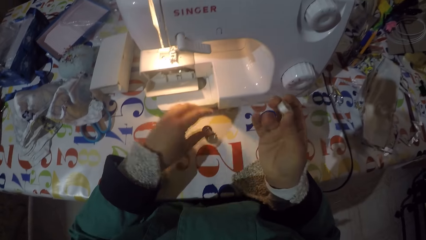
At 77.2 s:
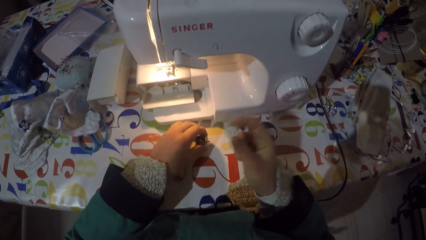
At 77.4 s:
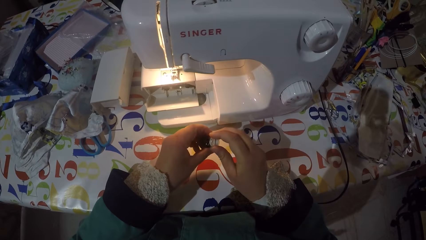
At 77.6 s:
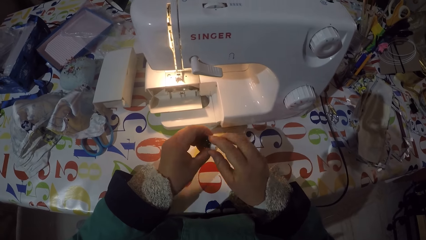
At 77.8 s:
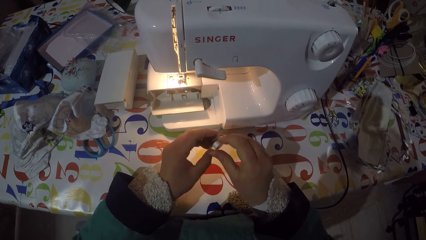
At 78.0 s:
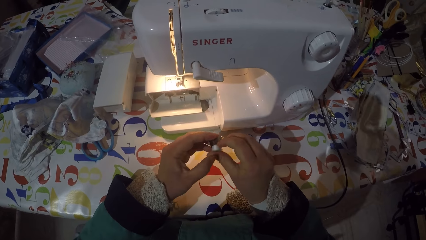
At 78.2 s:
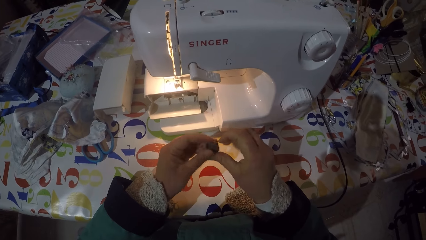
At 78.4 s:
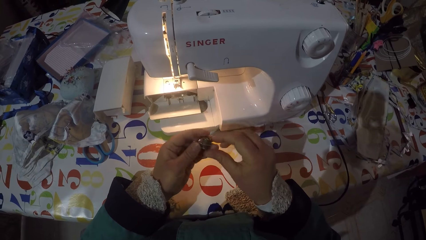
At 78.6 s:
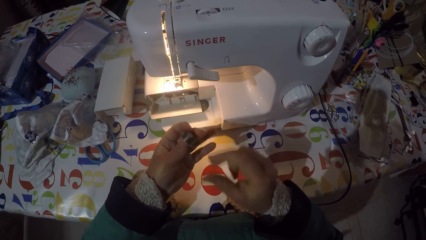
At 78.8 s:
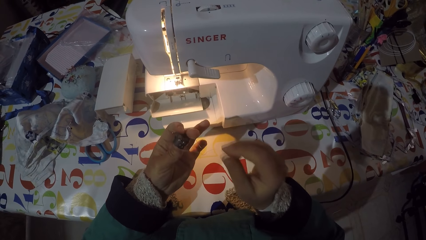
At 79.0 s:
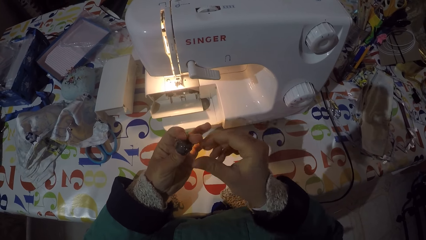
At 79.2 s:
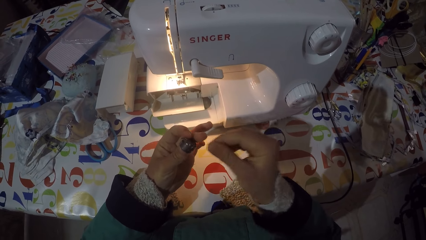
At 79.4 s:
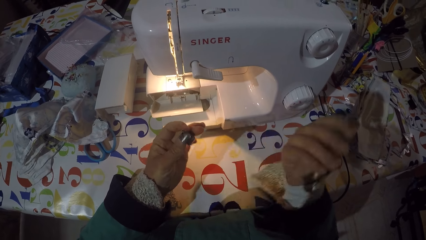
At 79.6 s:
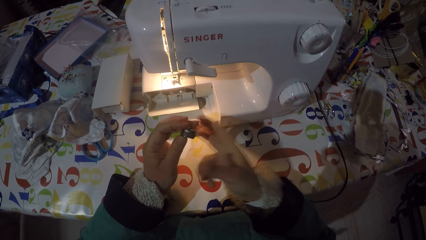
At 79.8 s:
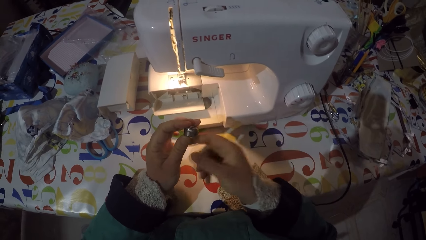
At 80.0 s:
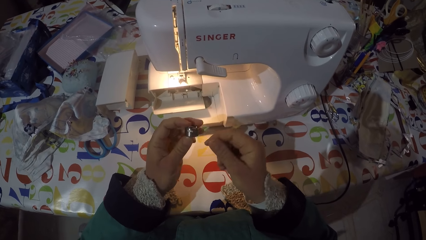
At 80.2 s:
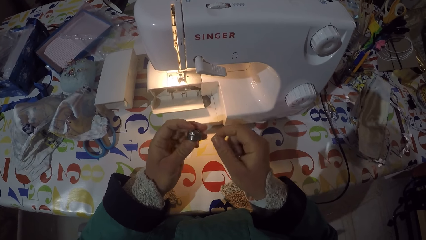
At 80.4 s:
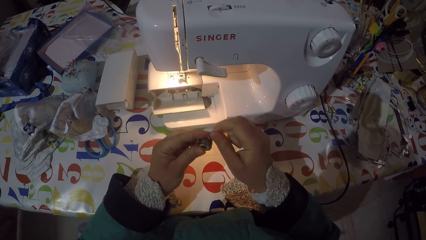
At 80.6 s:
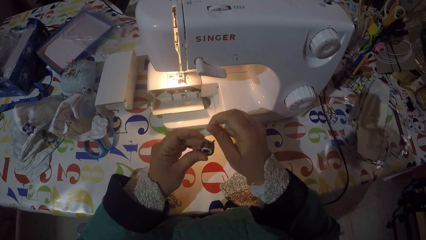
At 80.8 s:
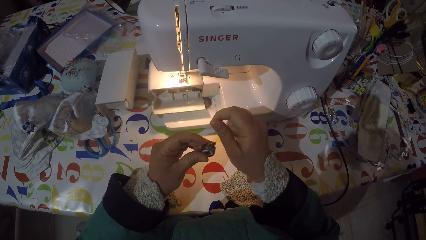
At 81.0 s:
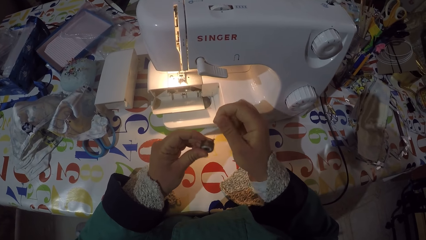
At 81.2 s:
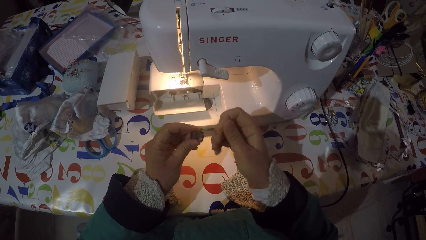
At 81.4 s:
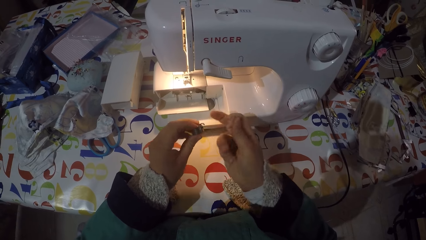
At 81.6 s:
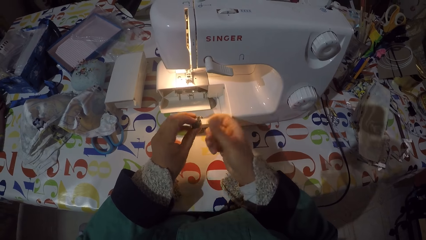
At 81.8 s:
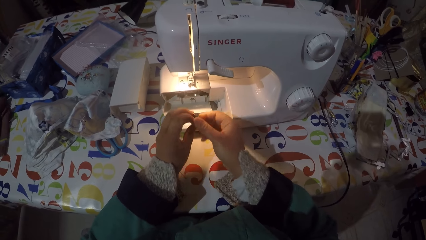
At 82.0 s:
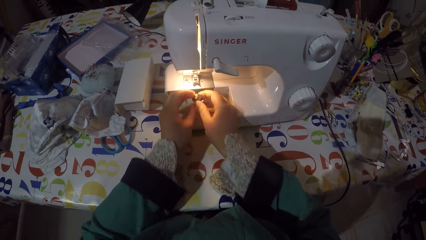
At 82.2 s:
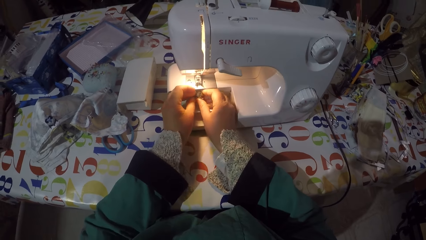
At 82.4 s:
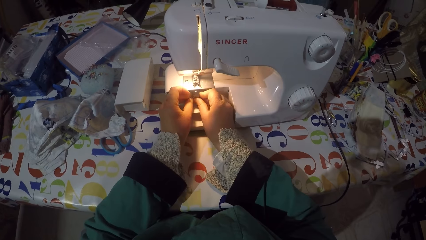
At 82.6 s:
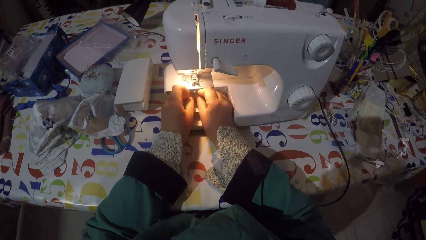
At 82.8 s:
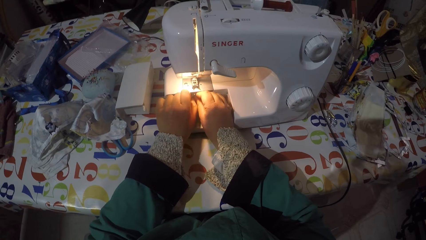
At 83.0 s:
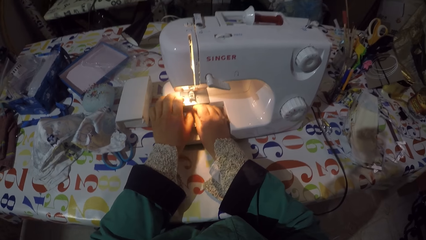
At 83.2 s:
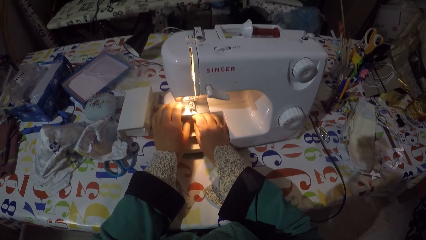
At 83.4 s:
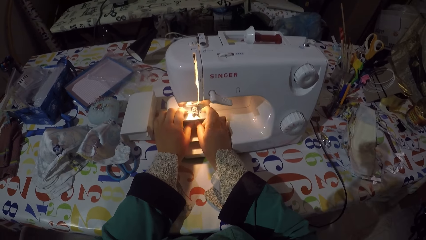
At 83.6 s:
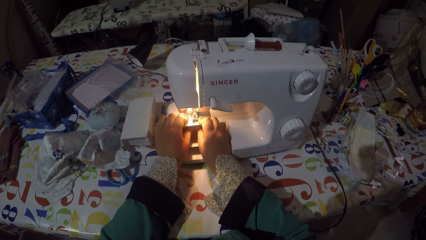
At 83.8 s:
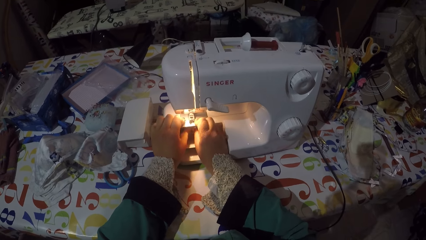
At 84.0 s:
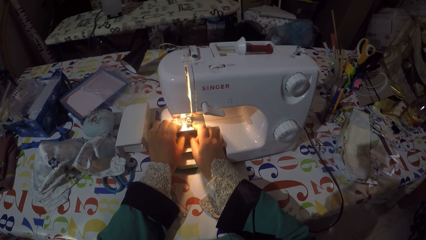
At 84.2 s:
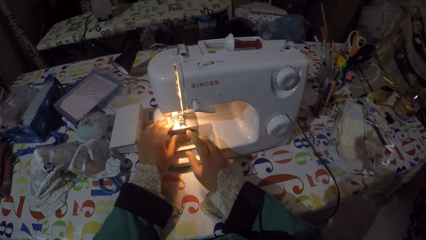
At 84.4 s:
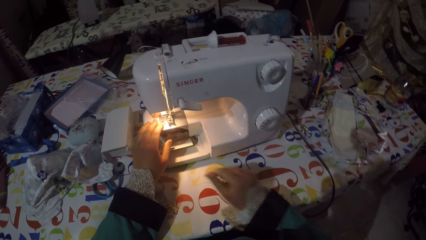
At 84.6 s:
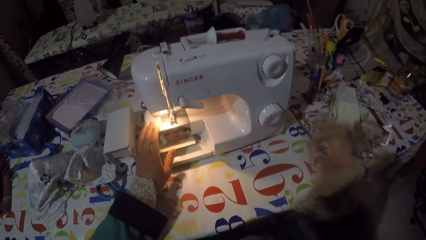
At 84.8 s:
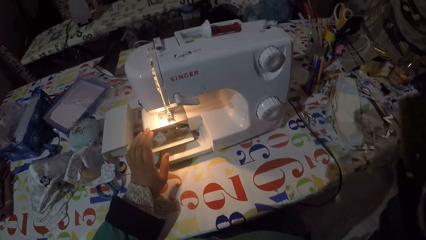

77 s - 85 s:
The camera wearer picks the bobbin case from the table. They insert the bobbin in its case. They pull the thread with their hand. They insert the bobbin case to the sewing machine.
